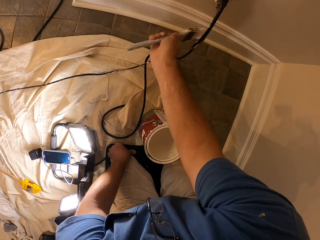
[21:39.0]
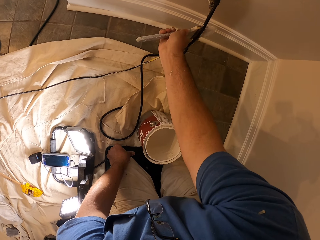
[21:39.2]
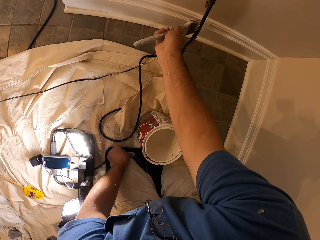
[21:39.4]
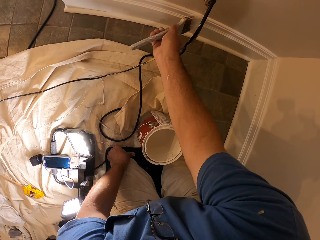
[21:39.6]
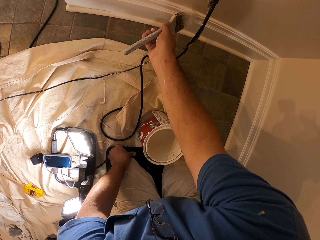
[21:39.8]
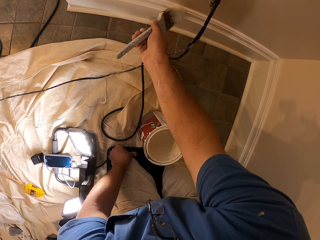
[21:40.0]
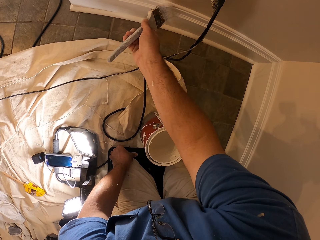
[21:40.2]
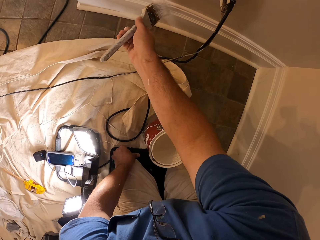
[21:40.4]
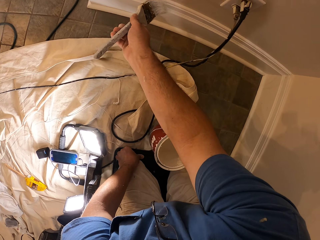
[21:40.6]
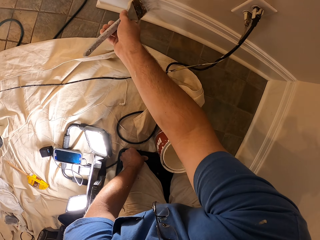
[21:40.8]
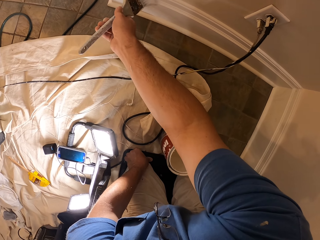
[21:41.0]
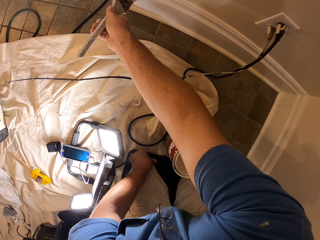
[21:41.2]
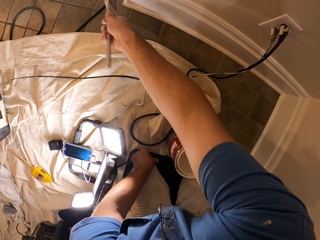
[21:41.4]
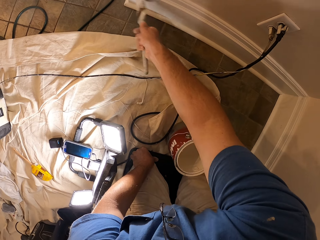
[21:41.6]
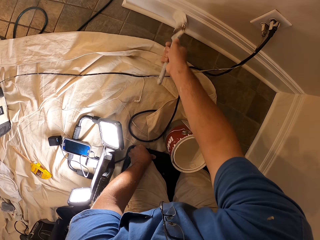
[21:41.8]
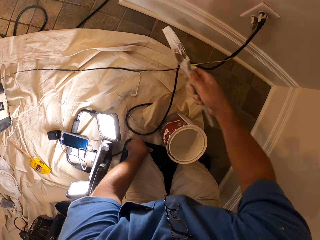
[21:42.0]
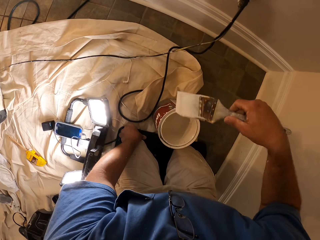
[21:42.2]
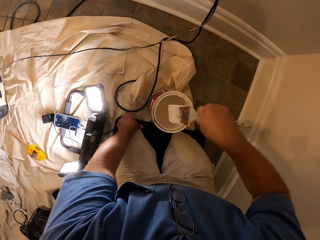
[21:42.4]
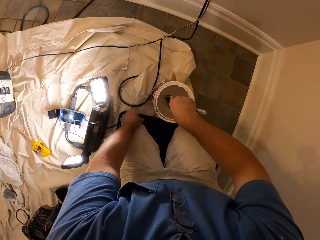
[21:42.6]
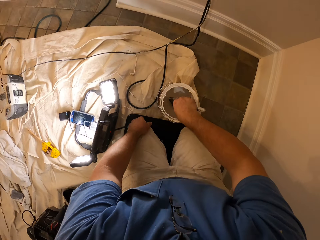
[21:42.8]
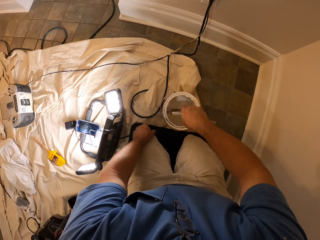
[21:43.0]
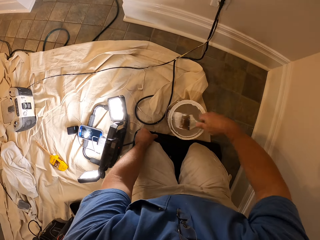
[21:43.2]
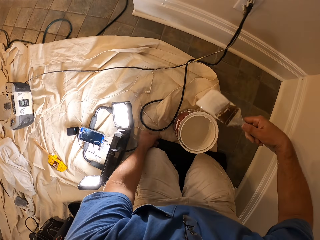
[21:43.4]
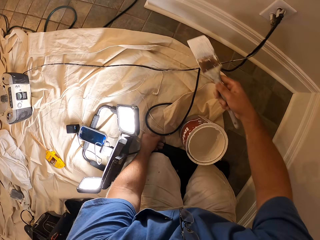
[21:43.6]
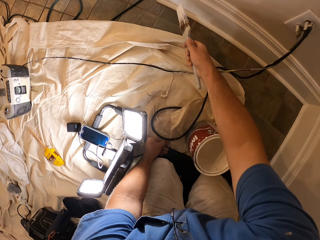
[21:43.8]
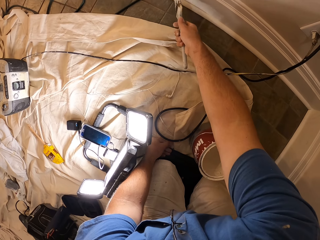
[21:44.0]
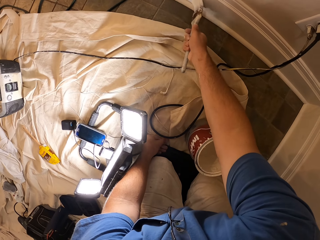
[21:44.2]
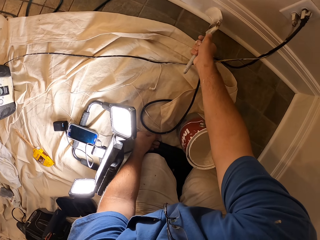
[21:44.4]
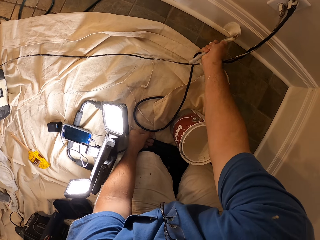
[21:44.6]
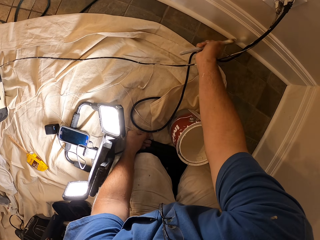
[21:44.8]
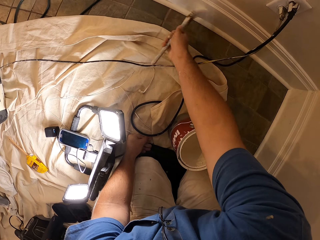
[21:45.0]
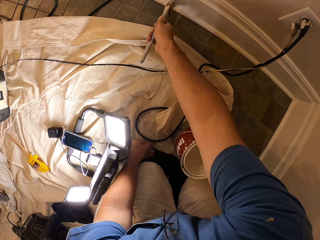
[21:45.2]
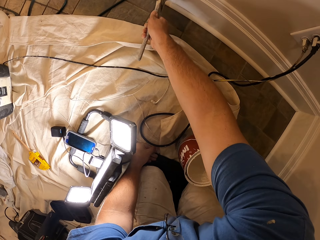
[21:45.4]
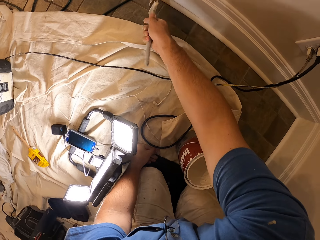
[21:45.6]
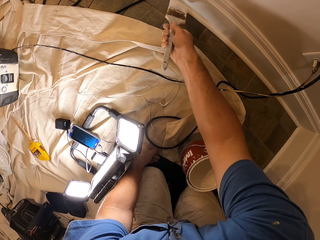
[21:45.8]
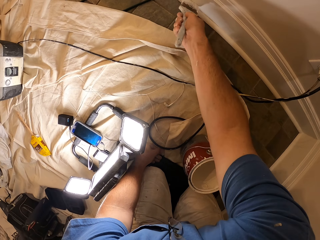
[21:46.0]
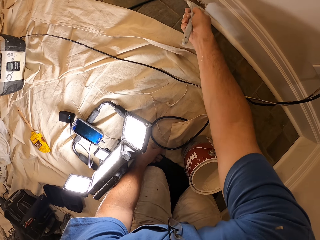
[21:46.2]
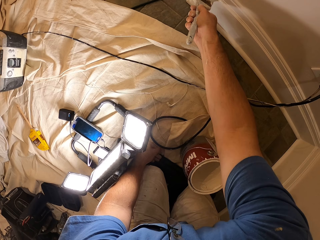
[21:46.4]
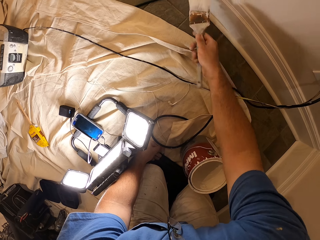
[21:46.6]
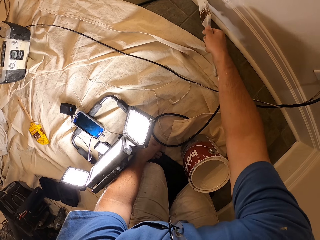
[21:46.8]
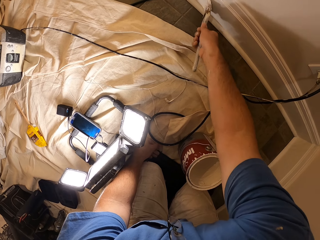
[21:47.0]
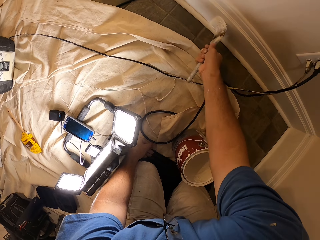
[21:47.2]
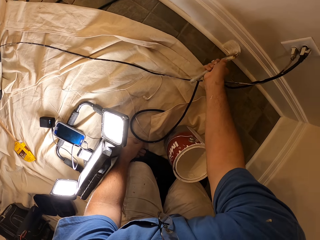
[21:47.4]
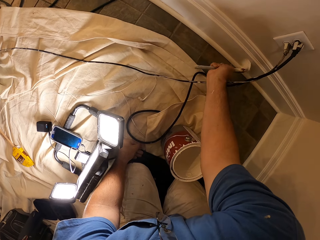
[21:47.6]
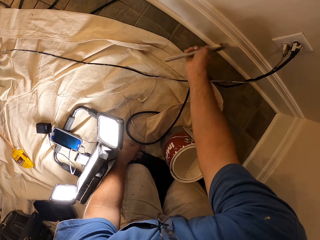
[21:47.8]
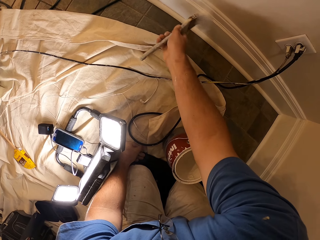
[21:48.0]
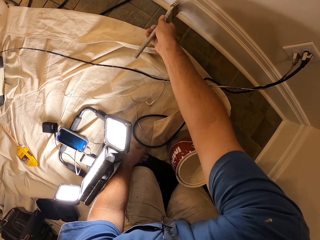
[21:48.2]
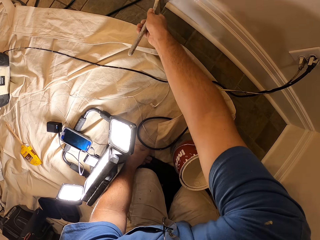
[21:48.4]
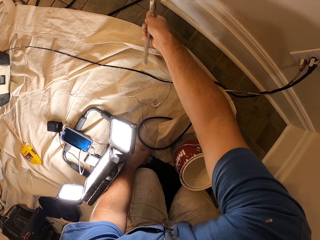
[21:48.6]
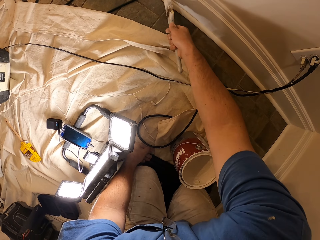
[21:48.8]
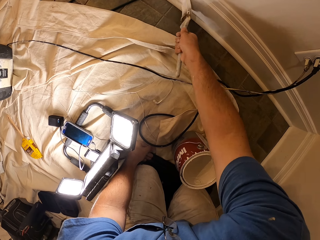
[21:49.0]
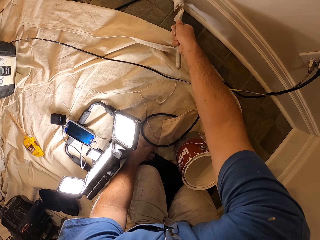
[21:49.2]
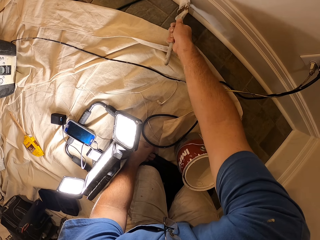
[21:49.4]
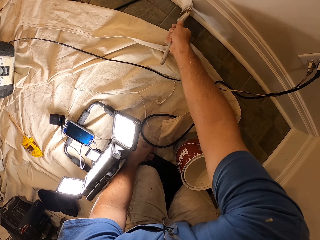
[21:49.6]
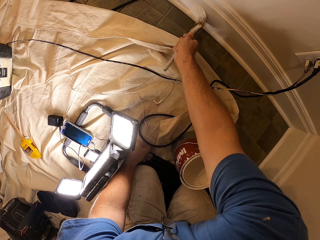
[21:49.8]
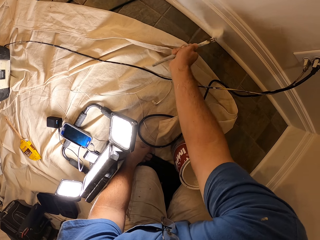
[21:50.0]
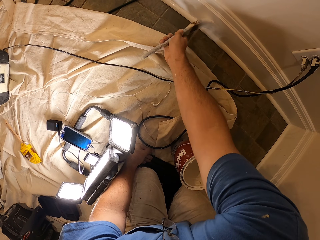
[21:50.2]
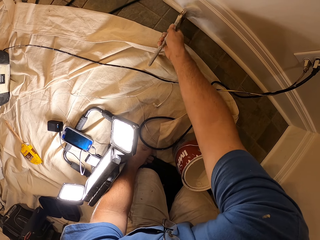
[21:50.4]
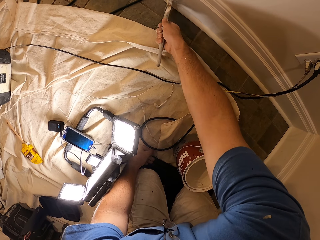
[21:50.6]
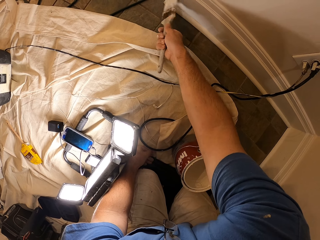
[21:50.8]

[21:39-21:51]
The camera wearer dips the paint brush in the bucket of paint. They paint the baseboard with the paint brush.

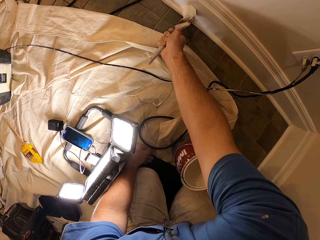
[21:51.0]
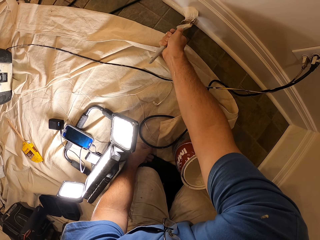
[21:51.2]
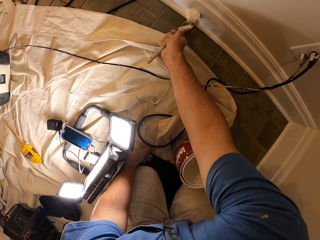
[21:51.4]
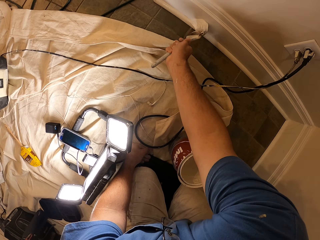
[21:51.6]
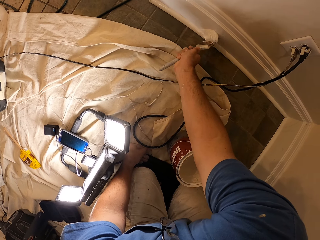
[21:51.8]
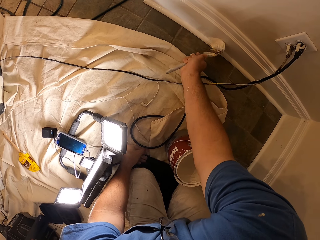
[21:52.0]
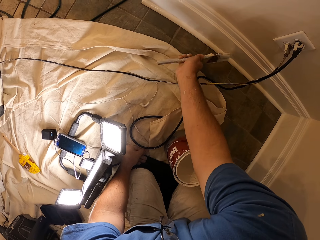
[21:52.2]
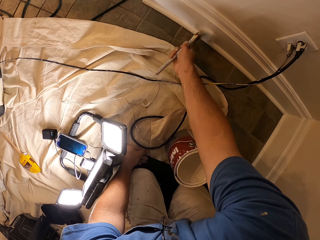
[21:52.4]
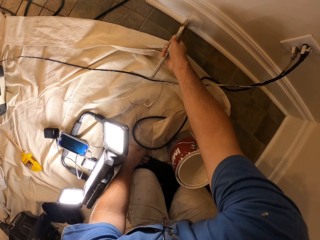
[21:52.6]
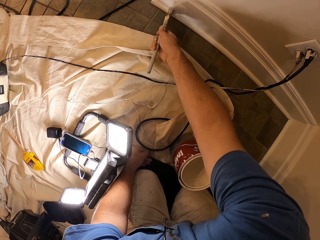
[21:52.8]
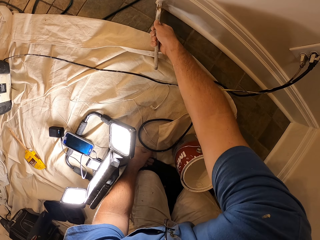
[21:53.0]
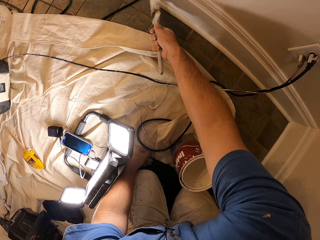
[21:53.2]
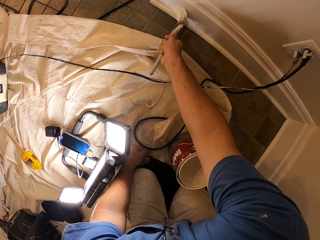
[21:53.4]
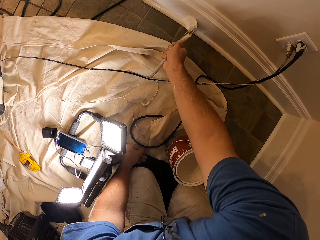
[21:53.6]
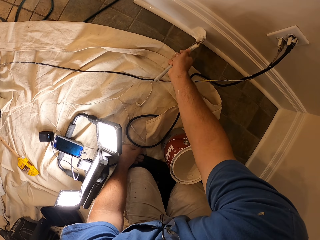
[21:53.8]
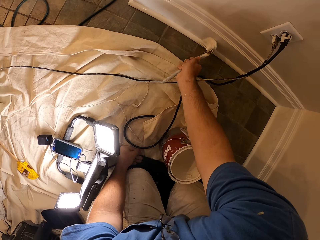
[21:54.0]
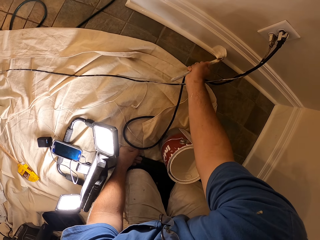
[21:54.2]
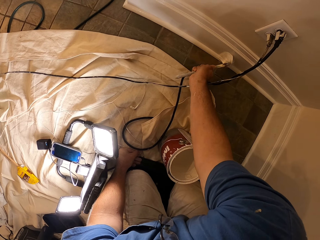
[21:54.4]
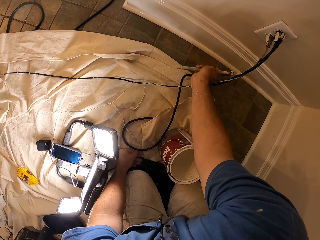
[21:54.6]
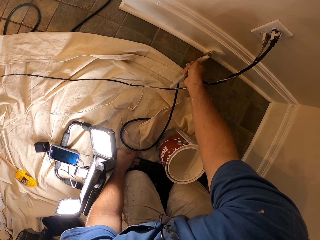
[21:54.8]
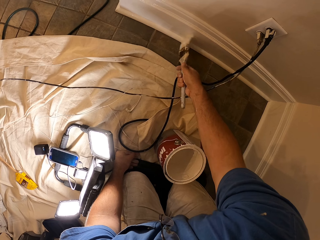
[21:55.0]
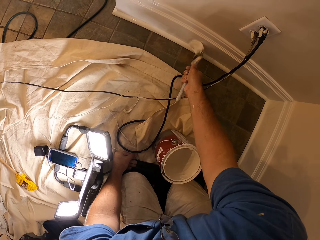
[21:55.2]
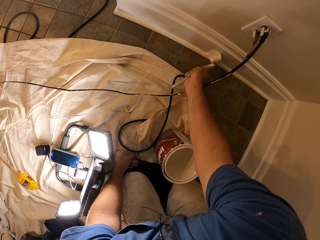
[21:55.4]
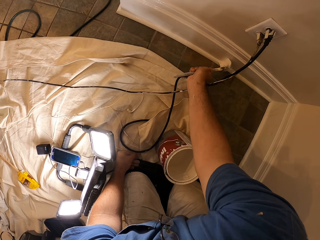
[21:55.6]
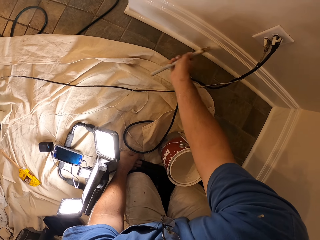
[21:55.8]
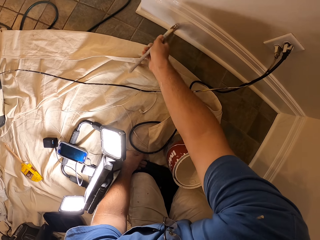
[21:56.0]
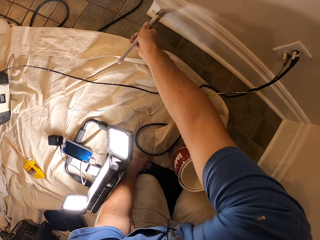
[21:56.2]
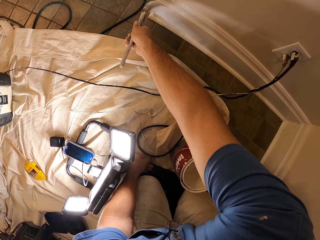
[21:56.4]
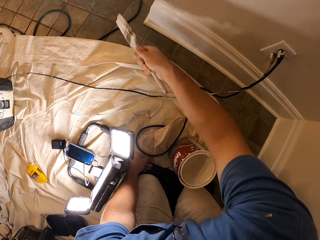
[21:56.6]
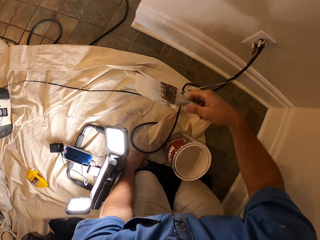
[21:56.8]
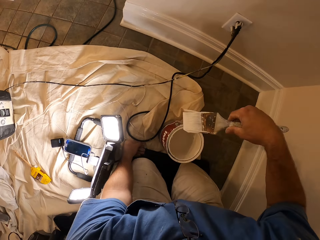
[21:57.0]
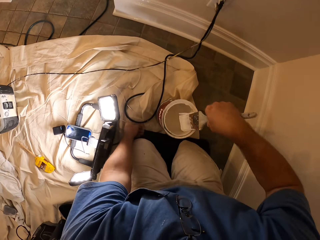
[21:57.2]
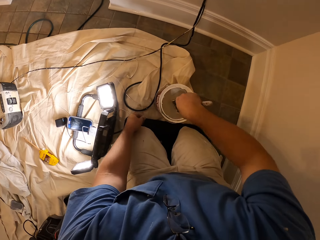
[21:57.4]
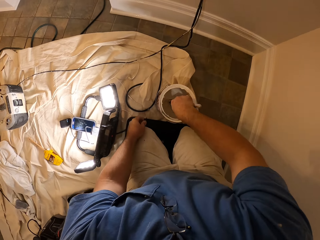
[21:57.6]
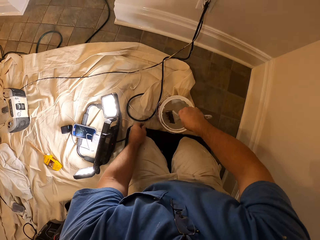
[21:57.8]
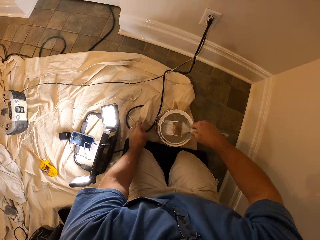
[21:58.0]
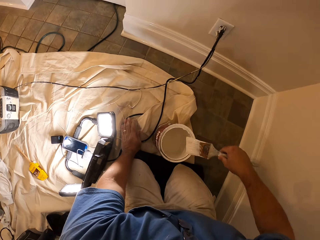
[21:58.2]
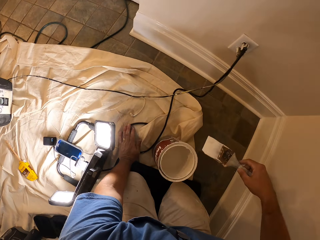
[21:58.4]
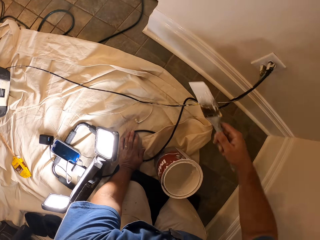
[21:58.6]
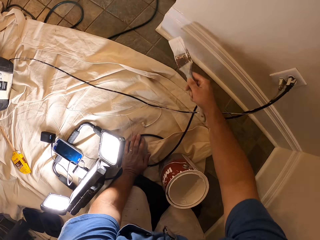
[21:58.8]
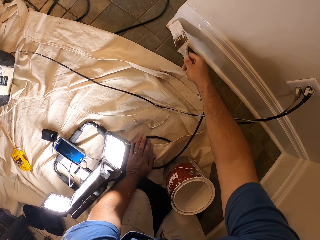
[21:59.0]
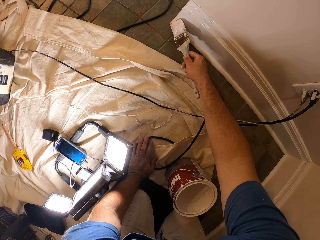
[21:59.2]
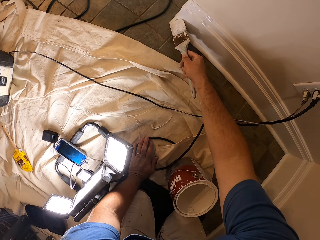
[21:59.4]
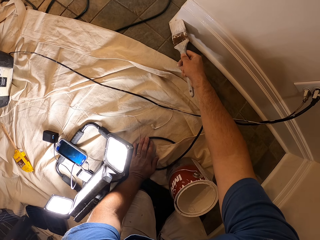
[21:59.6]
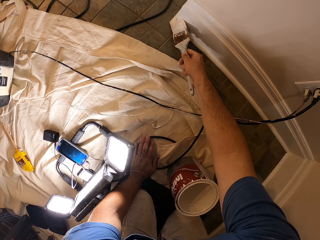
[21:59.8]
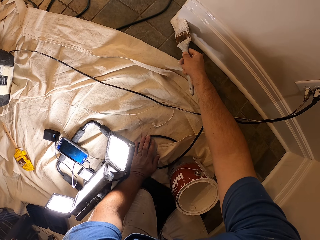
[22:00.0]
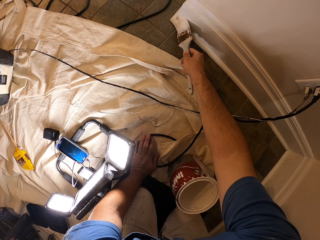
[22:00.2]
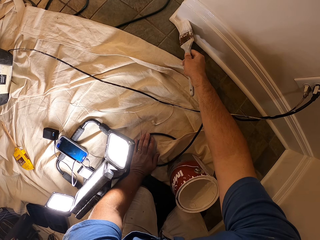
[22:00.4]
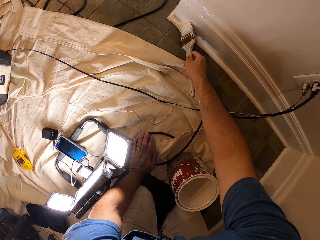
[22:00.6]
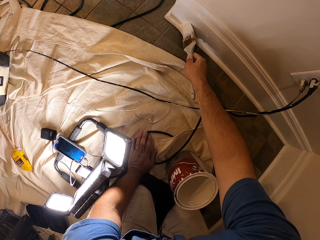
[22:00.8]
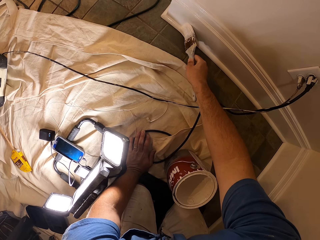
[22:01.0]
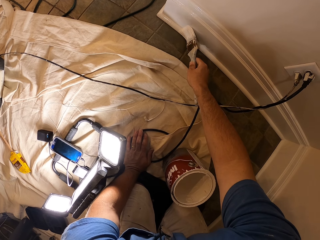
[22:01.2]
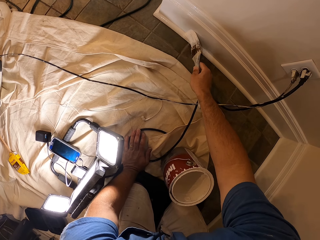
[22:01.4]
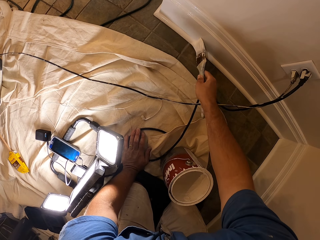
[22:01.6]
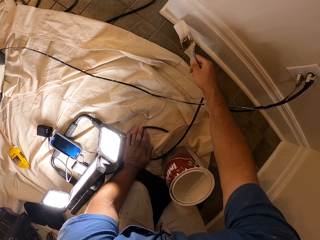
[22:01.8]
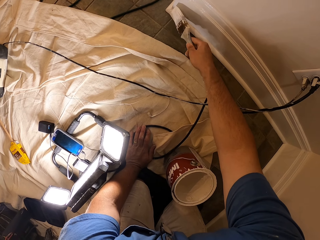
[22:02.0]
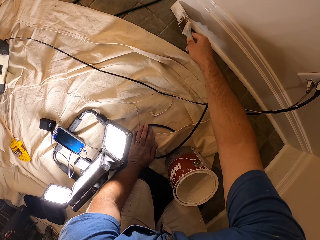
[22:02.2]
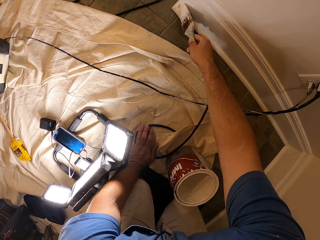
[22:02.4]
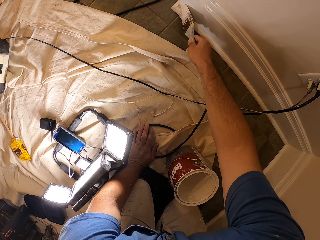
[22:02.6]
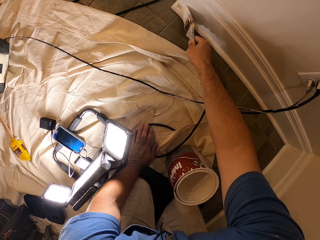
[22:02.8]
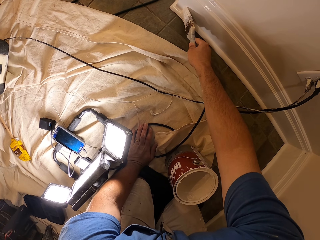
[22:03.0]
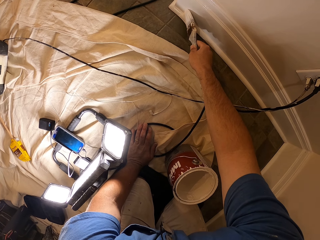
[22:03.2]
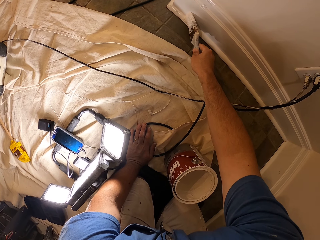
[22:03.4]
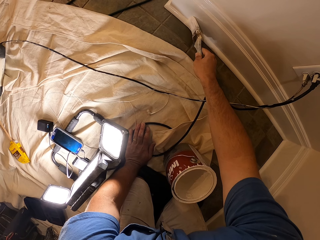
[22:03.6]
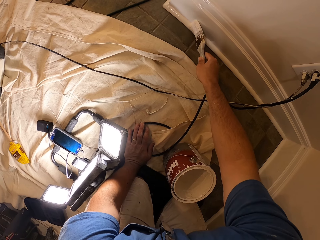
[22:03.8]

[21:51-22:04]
The camera wearer dips the paint brush in the bucket of paint. They clean the paint brush with the top of the bucket of paint. They paint the baseboard with the paint brush.
